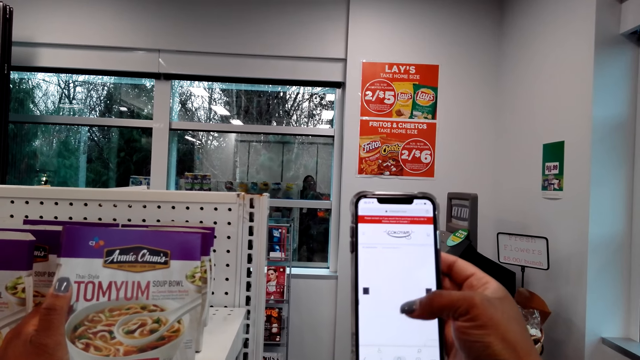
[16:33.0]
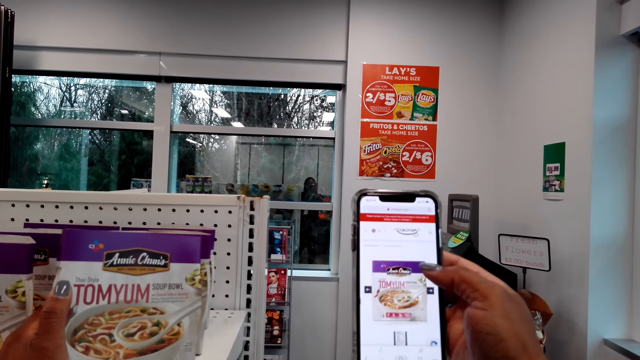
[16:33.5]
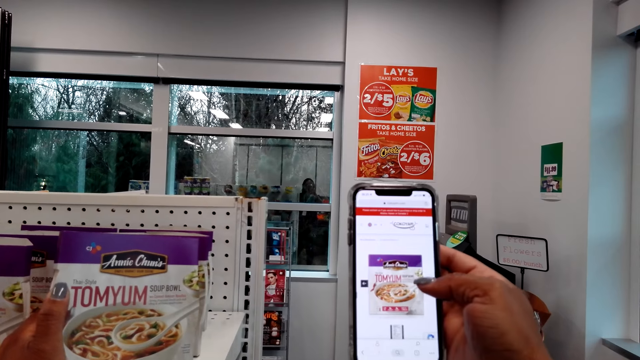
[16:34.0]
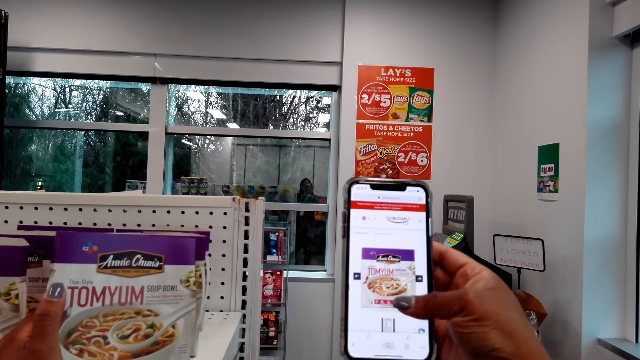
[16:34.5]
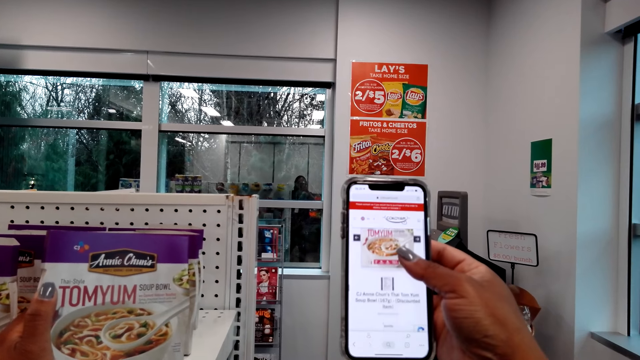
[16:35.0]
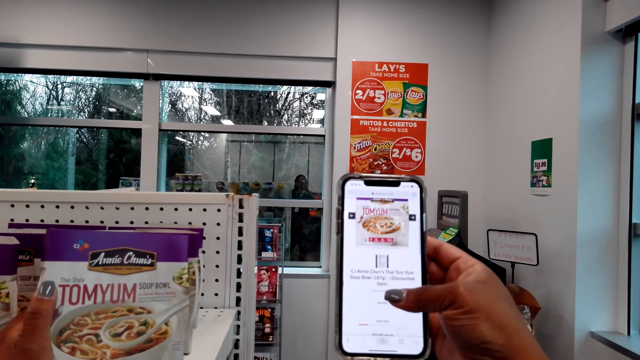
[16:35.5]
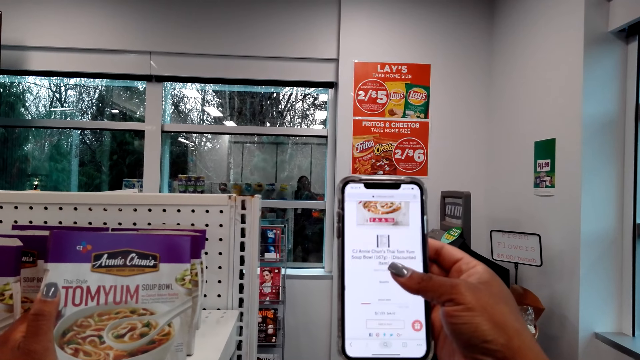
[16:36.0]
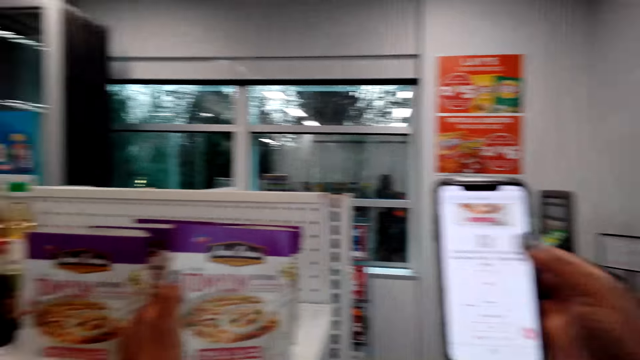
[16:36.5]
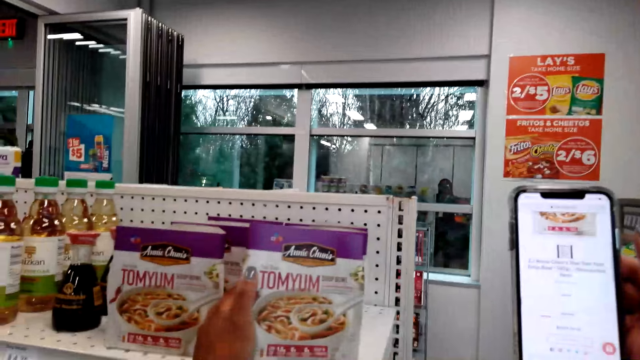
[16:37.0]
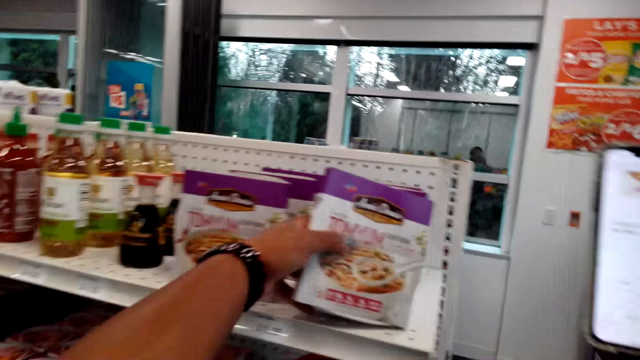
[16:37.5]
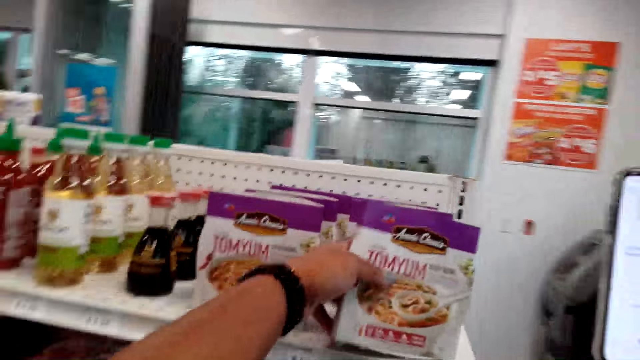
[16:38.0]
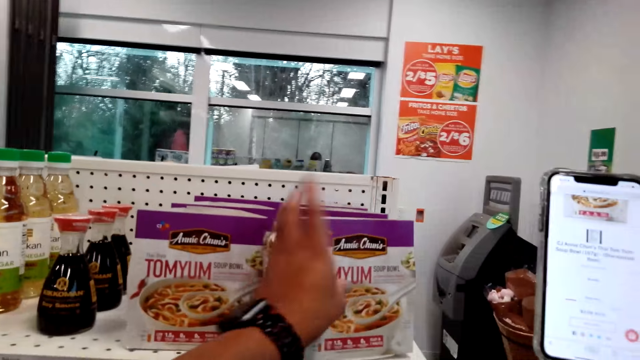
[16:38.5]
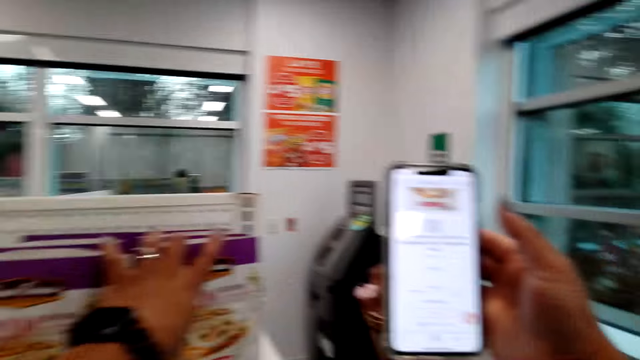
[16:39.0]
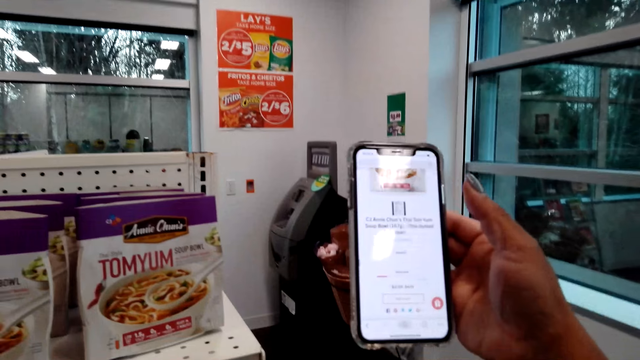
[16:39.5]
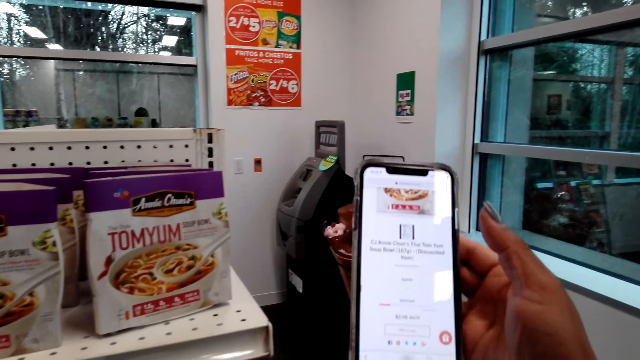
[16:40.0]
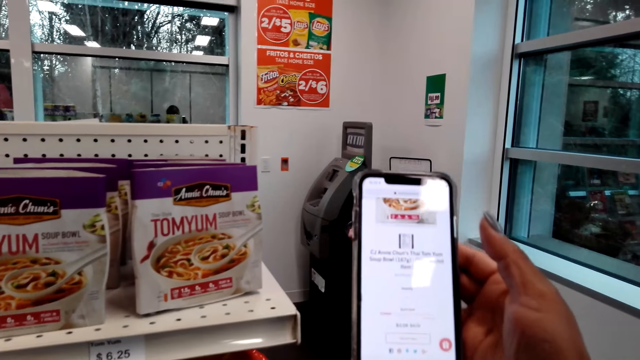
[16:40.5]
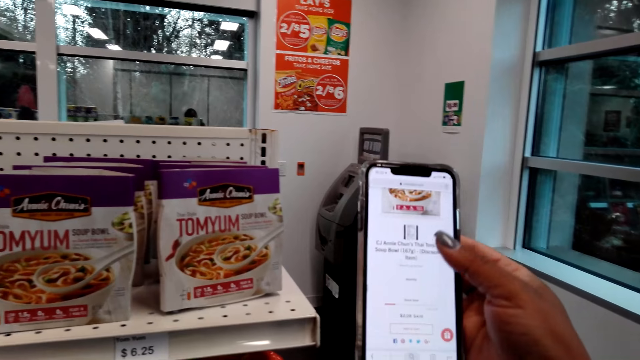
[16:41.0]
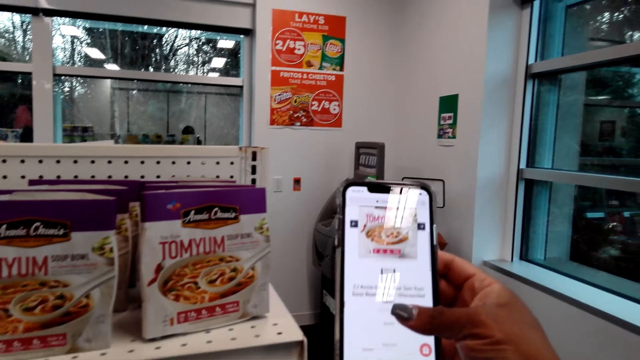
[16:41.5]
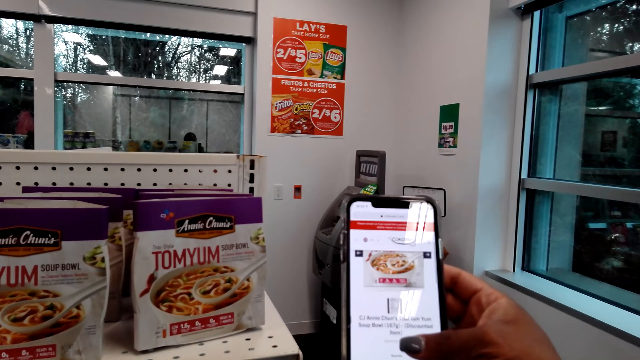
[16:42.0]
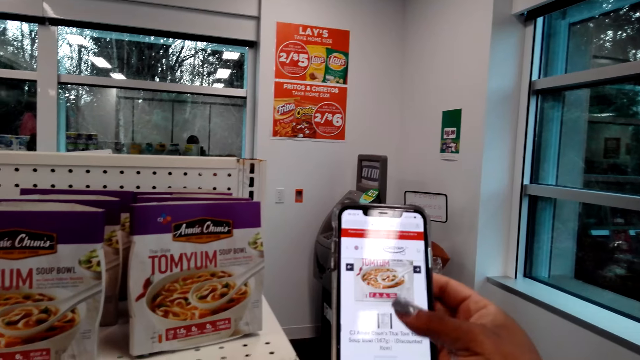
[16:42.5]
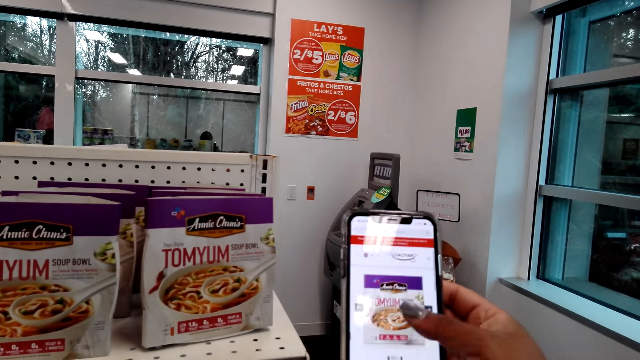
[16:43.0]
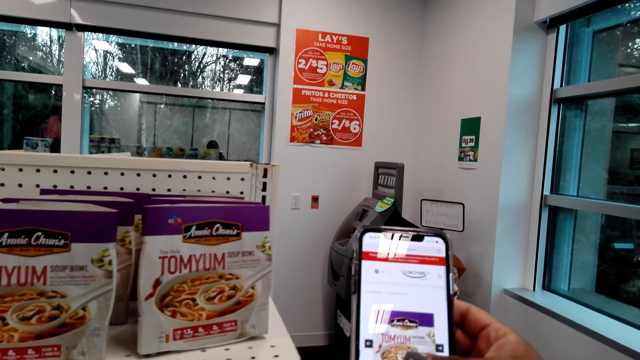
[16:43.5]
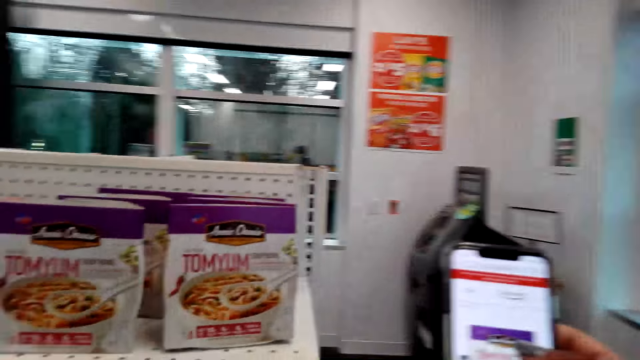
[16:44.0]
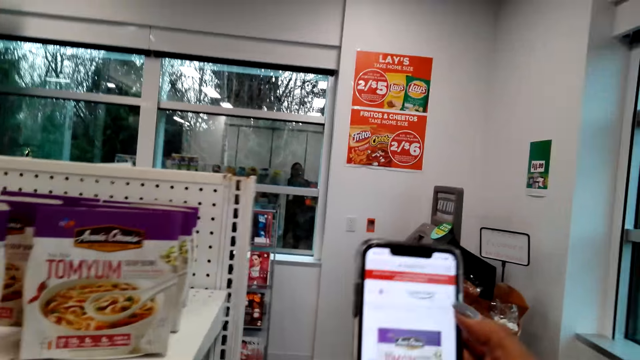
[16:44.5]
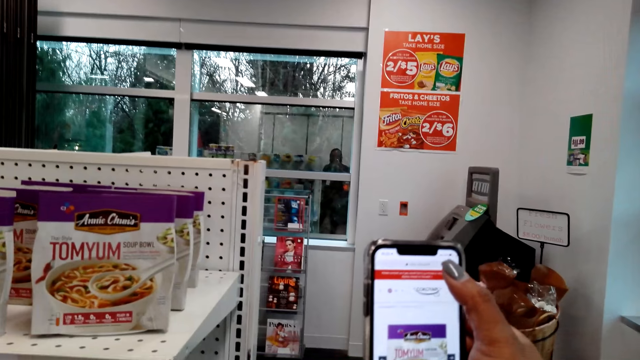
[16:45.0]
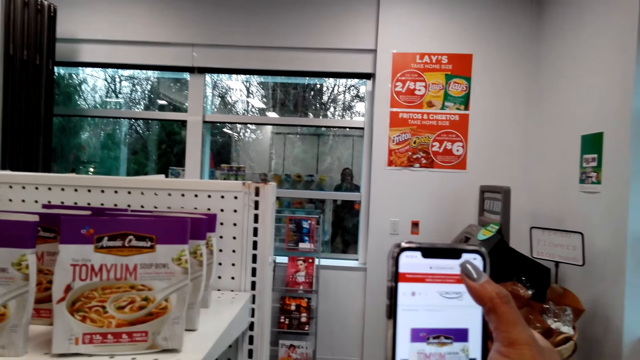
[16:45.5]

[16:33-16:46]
The camera wearer looks around. He pulls his hand off the tomyum. He holds the phone. He operates the phone.

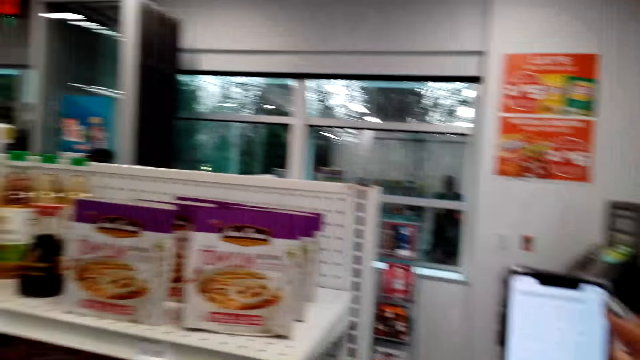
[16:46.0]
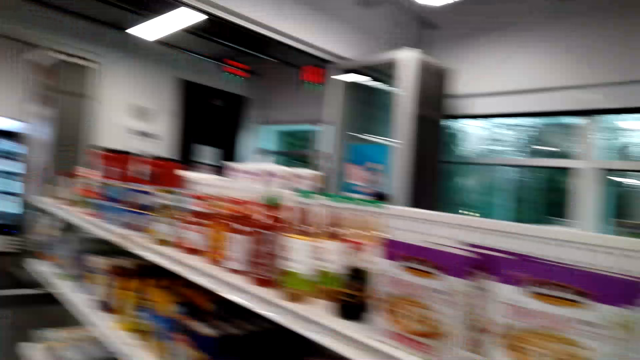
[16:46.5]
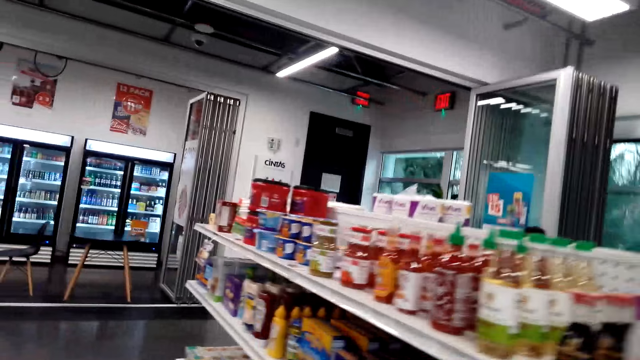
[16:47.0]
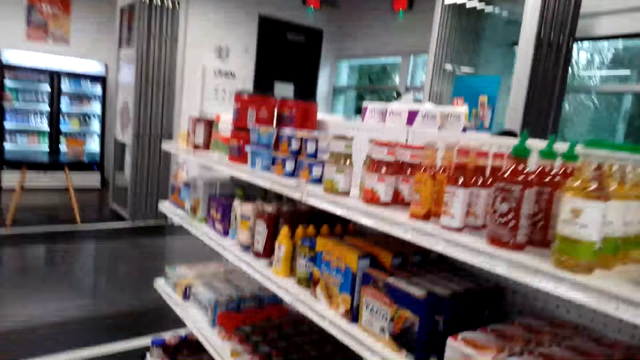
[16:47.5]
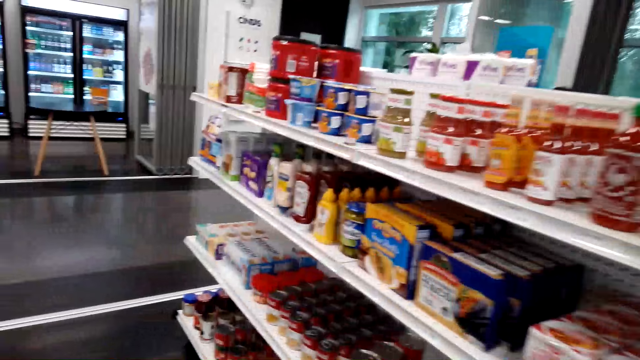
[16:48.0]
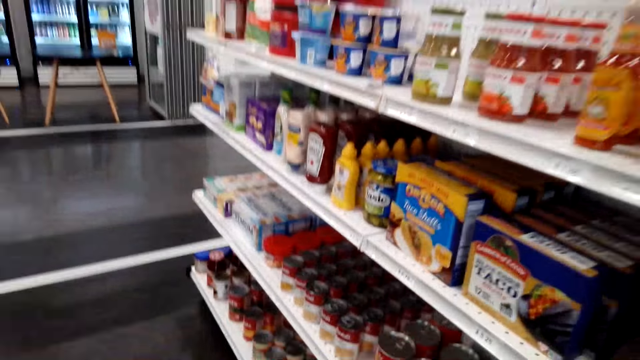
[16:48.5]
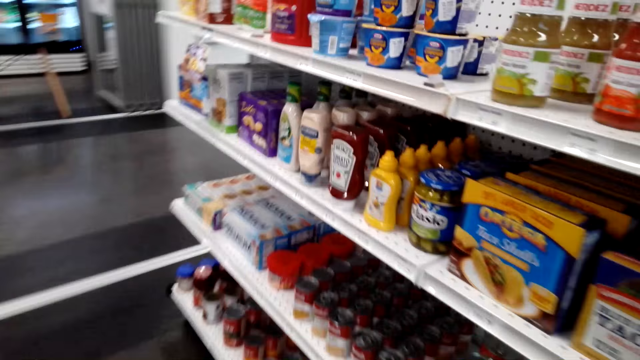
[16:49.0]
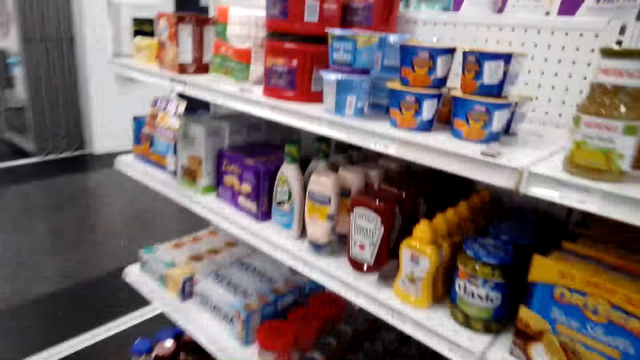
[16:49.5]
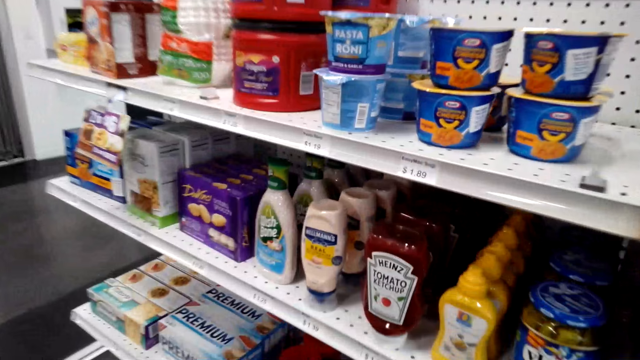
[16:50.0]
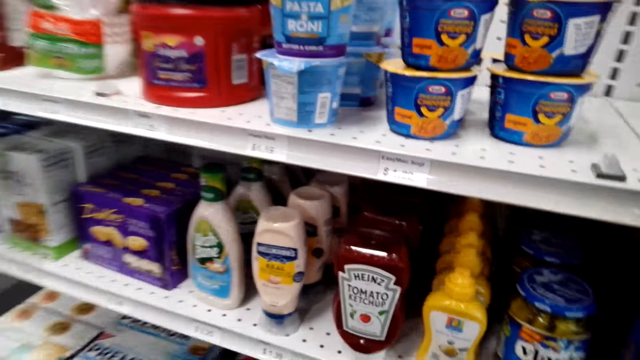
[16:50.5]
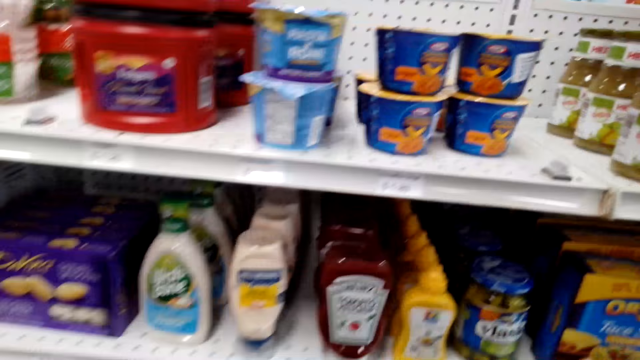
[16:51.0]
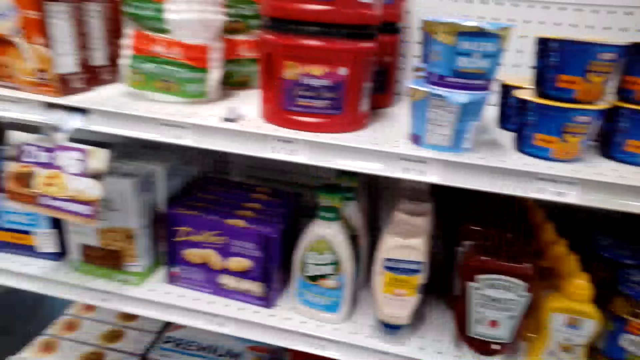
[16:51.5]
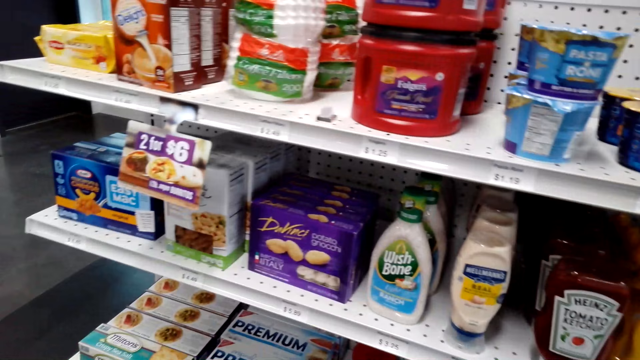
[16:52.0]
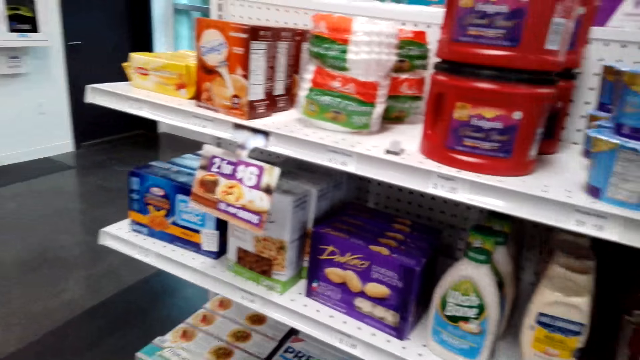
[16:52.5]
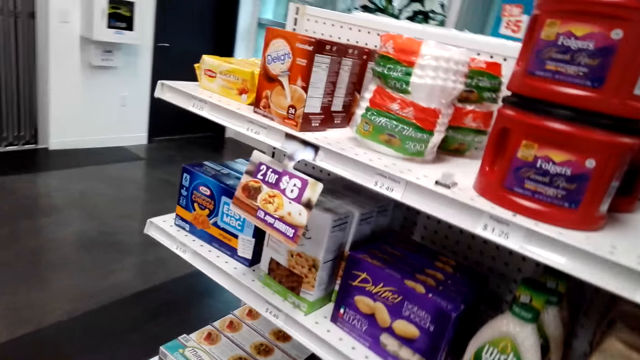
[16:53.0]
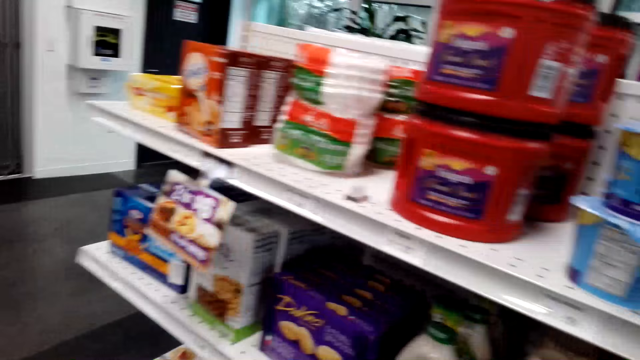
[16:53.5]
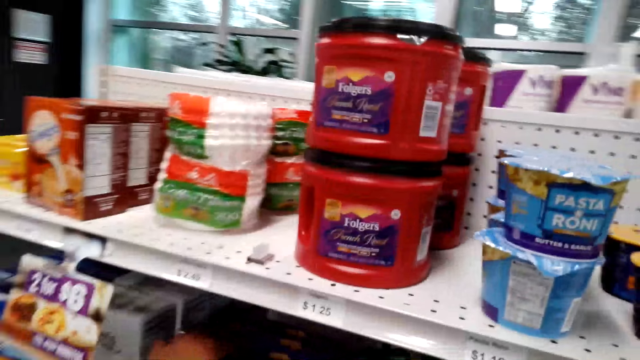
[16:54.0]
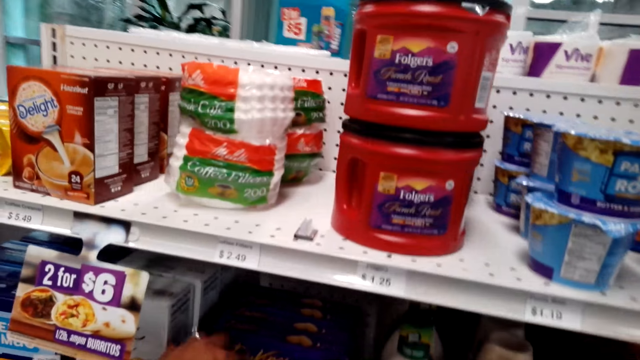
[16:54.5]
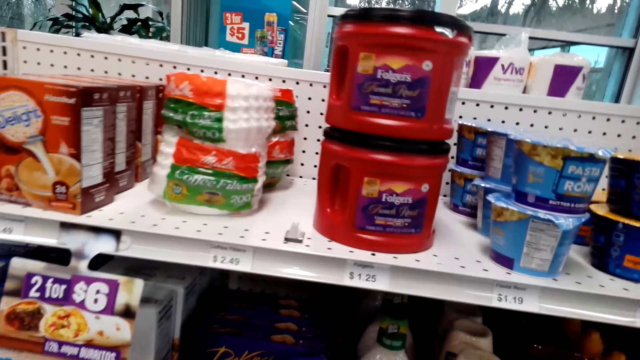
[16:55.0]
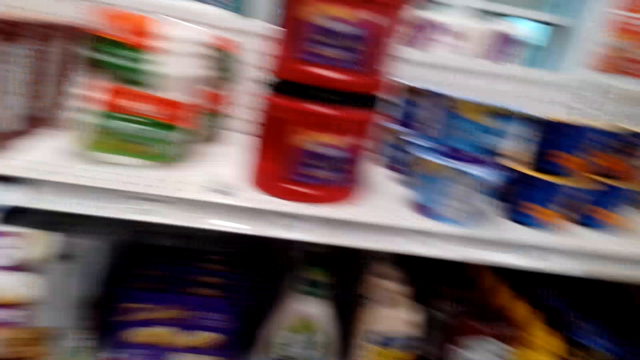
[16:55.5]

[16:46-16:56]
The camera wearer walks around the store. They look around. They pick up a box.
